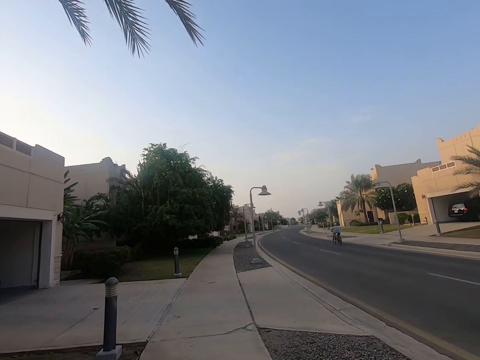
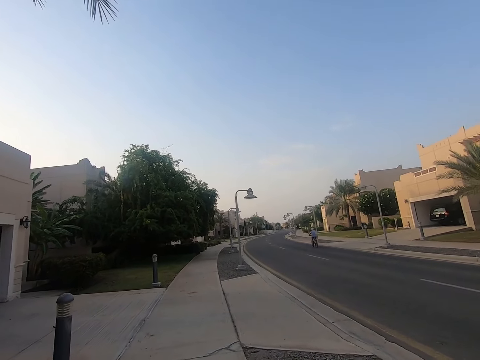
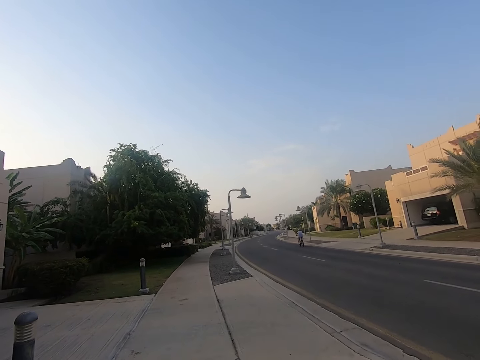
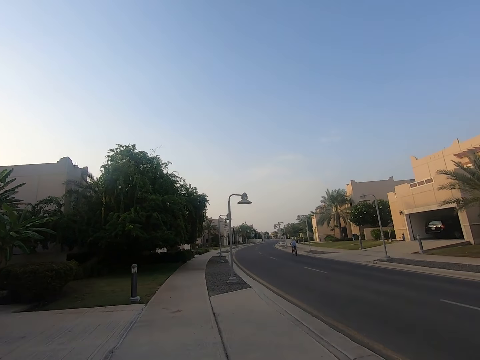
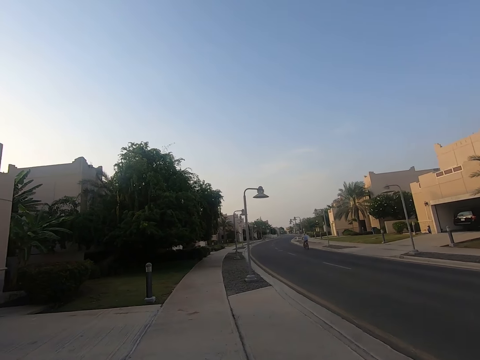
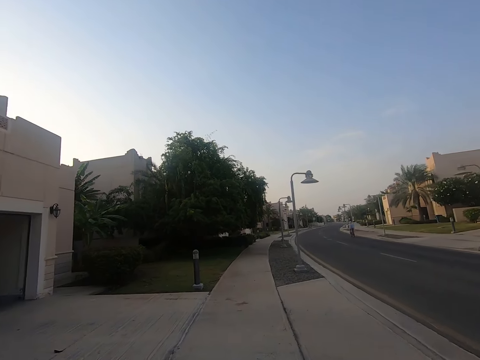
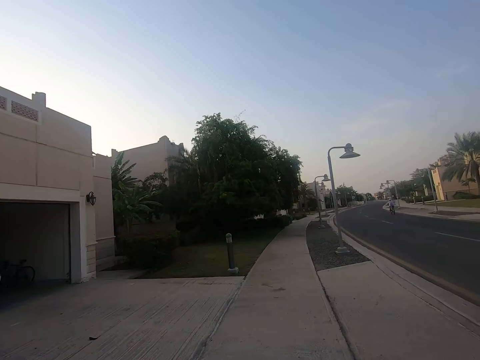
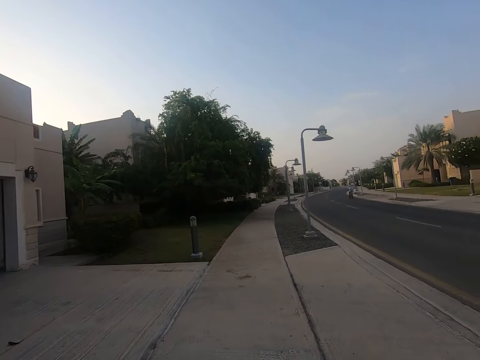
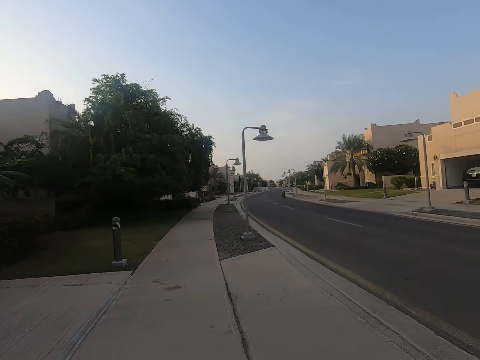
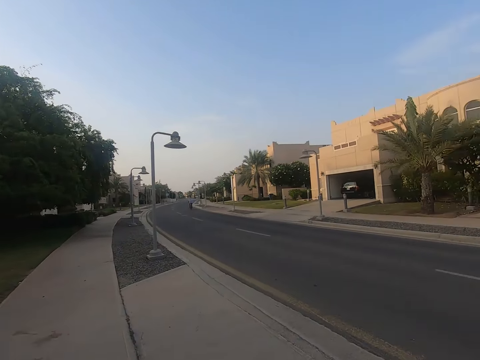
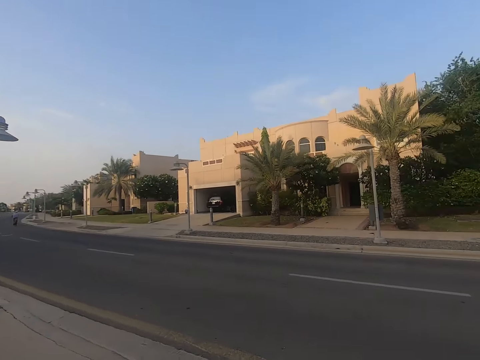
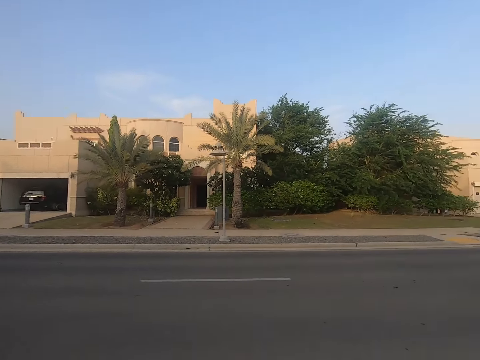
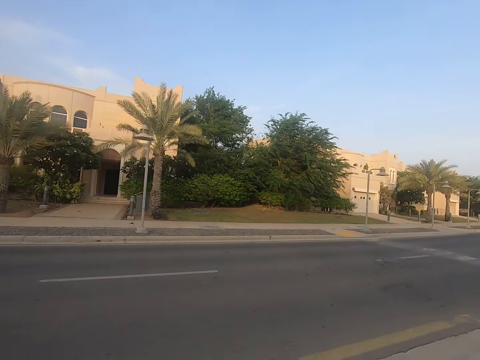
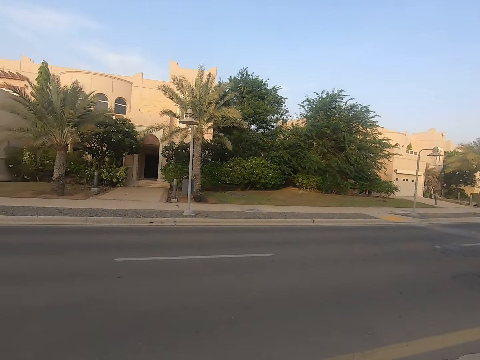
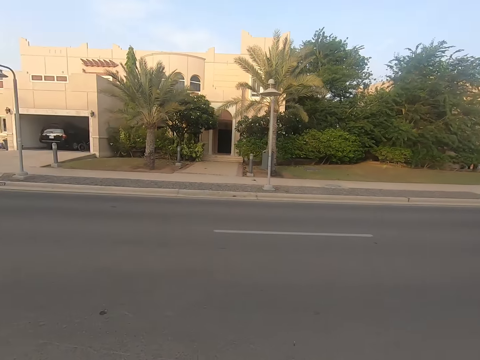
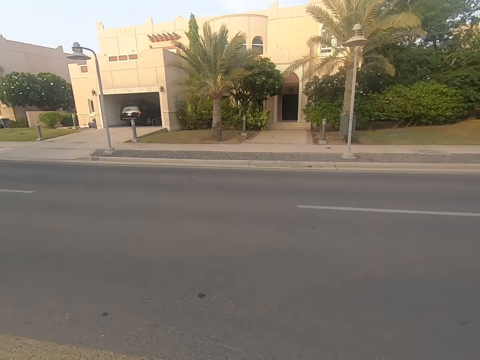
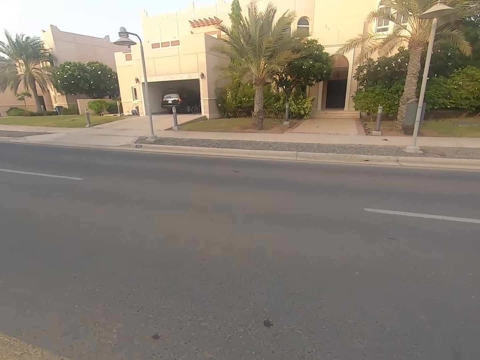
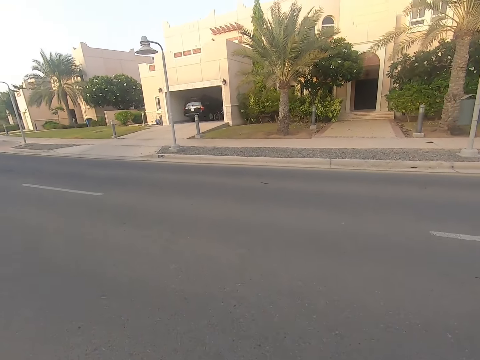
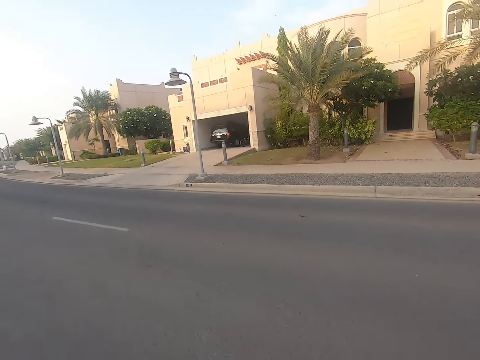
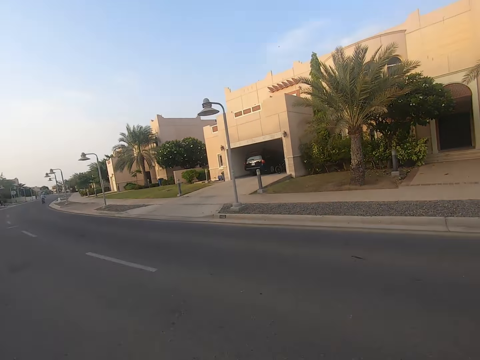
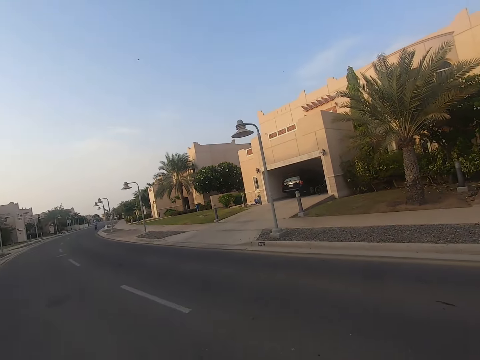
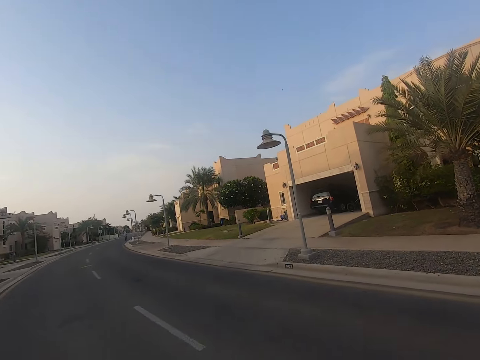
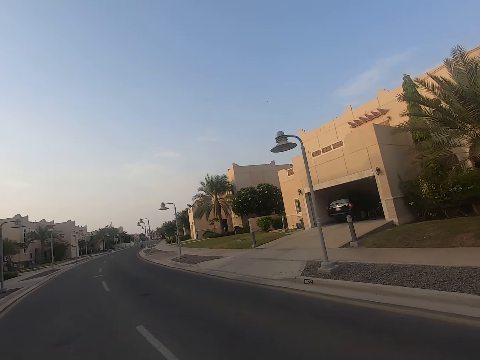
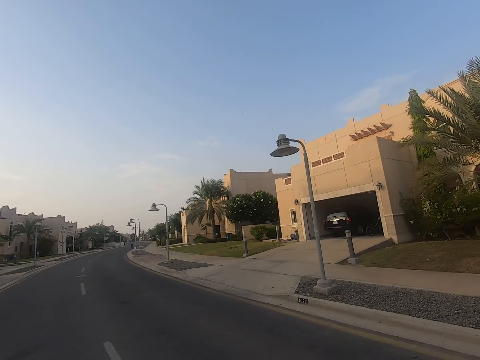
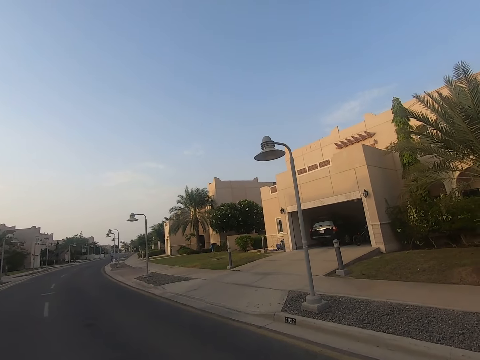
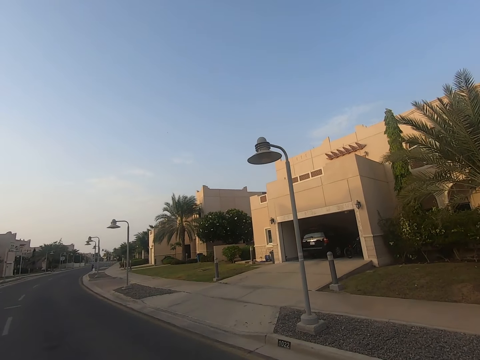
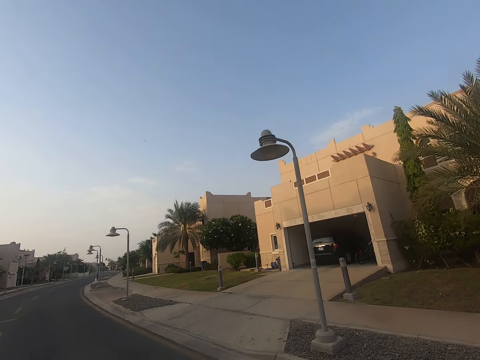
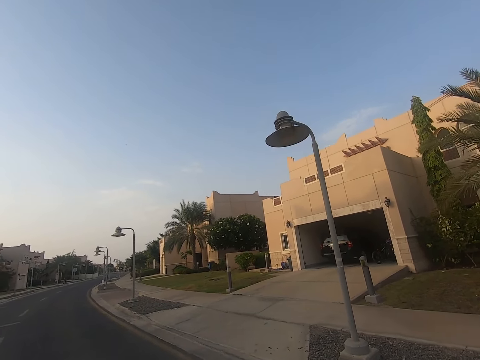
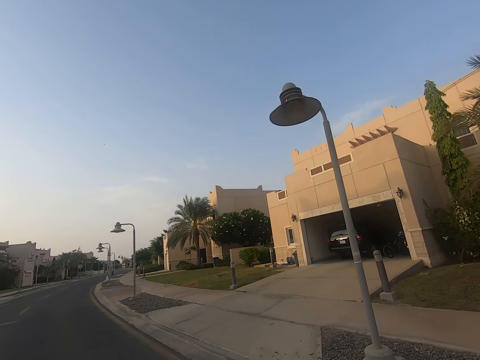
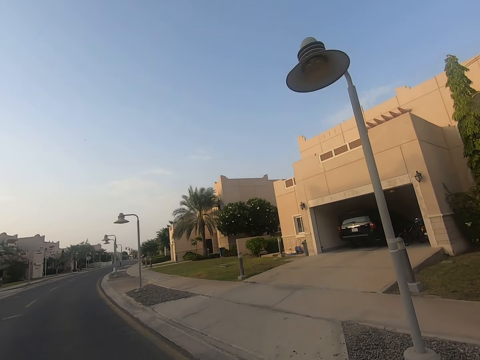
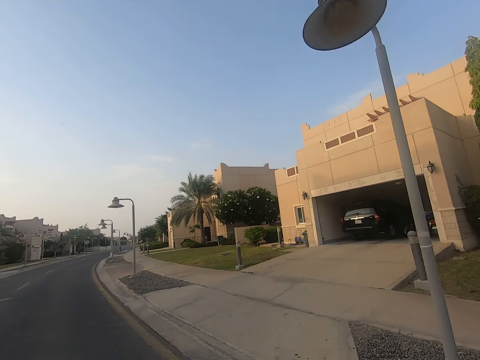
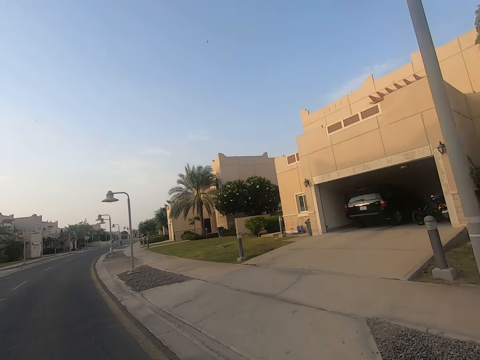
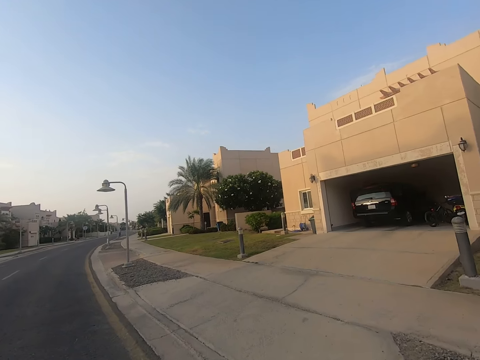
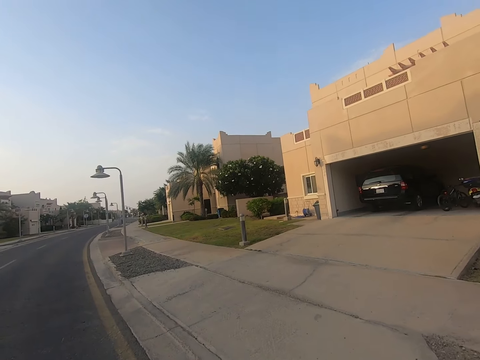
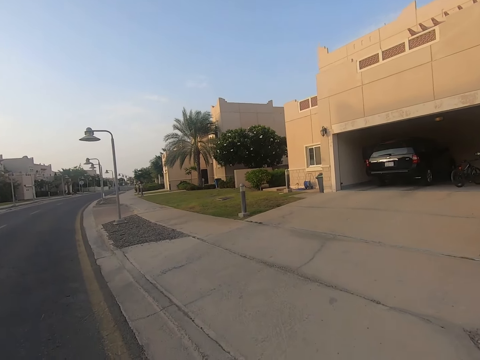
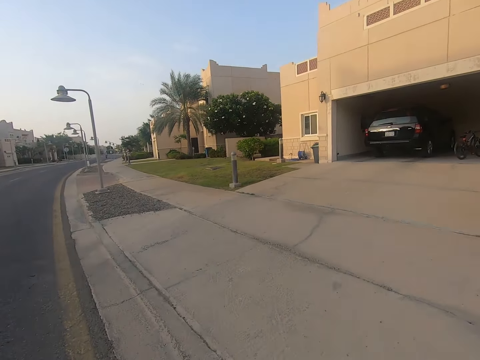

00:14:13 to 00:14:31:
The camera wearer walks on a pathway. They turn around. They cross the road to another sidewalk.

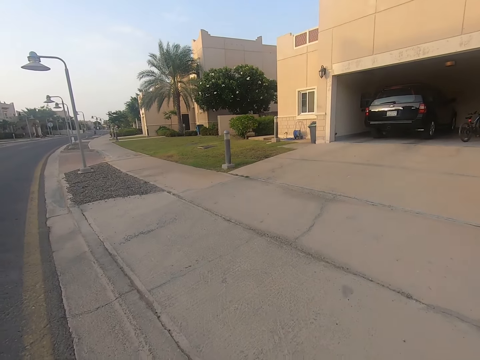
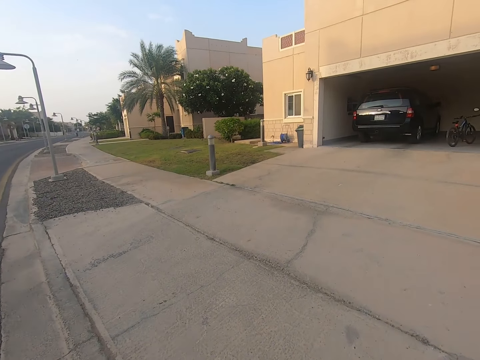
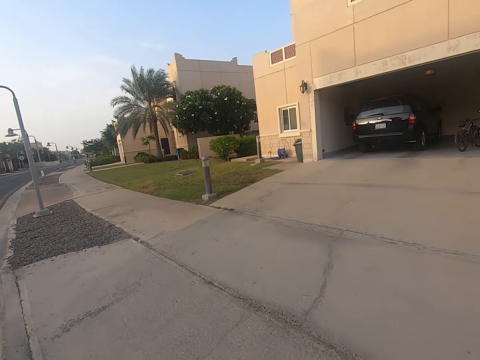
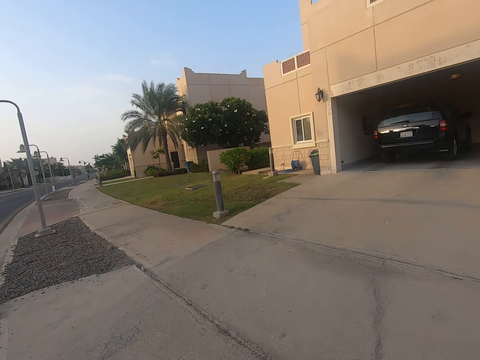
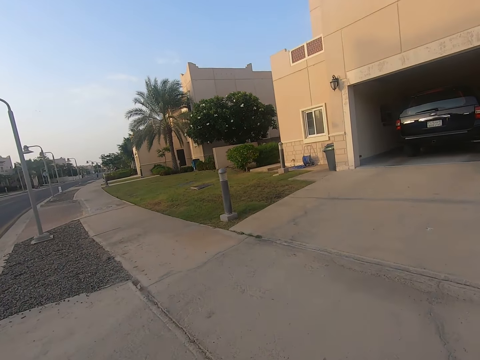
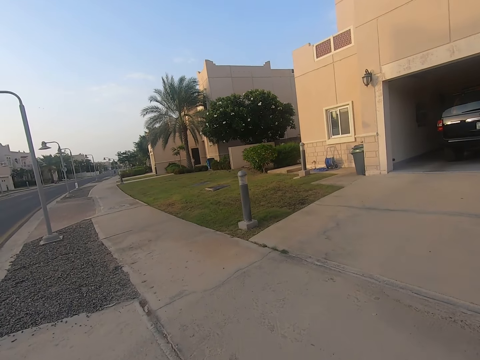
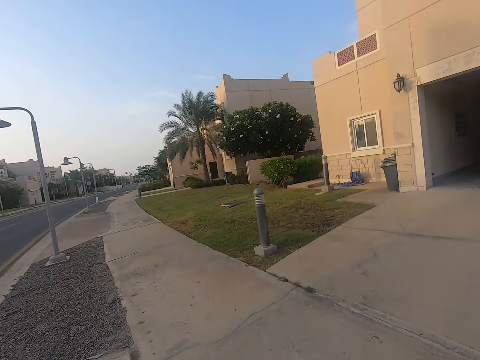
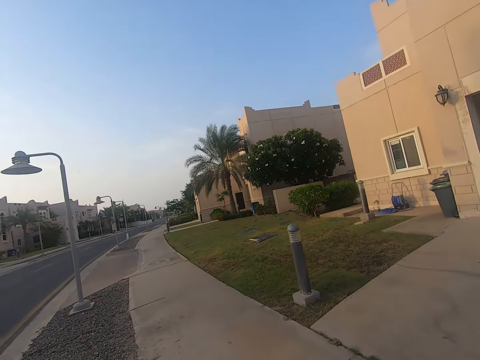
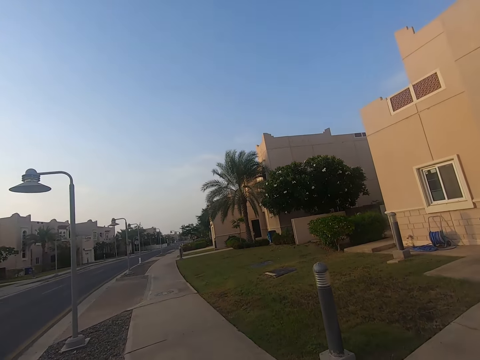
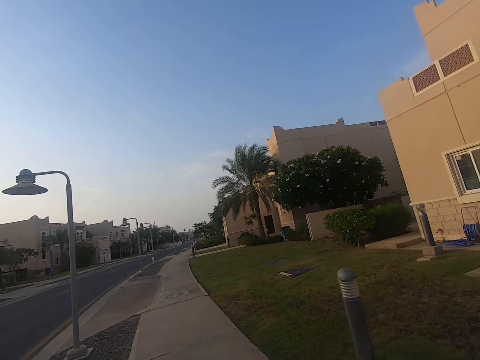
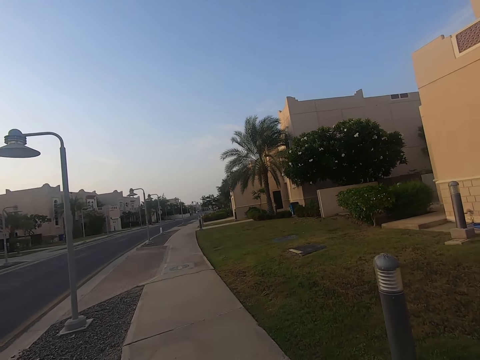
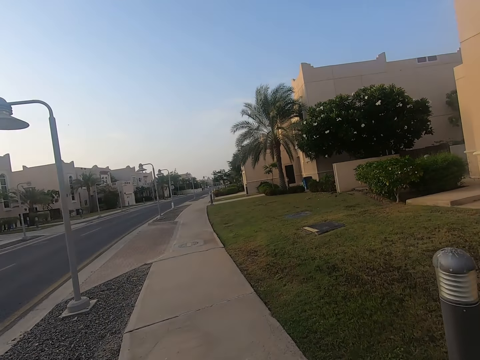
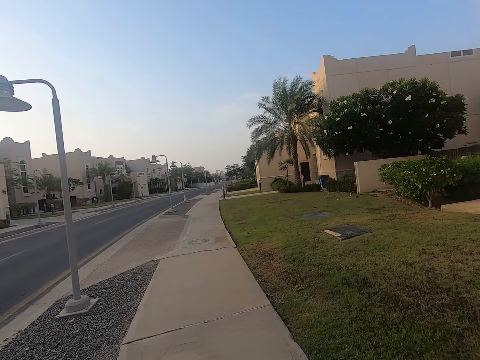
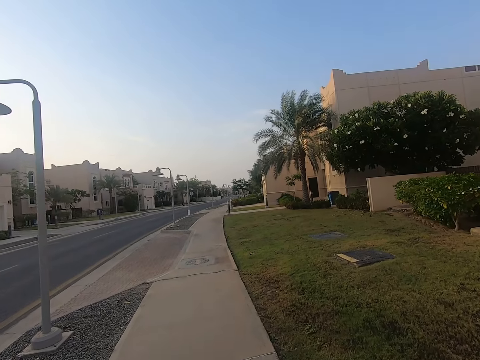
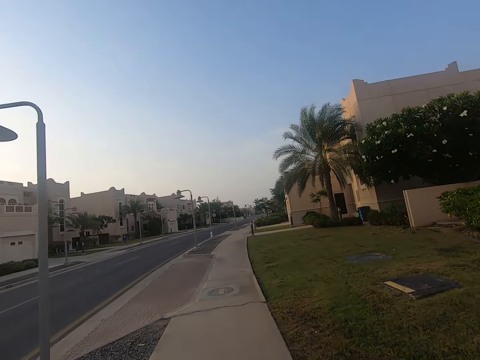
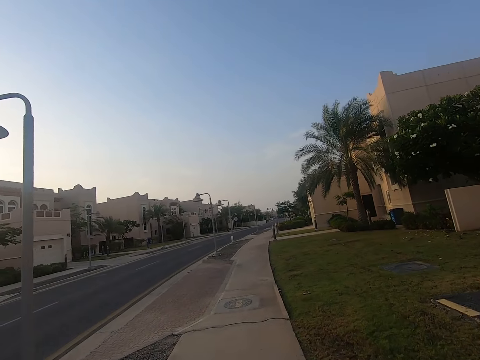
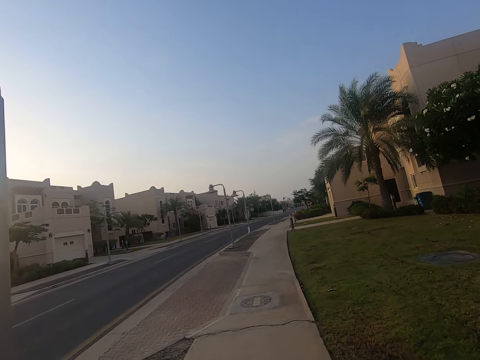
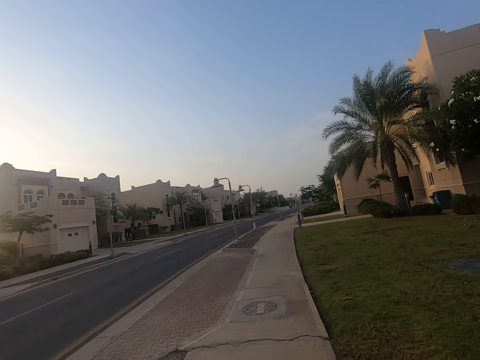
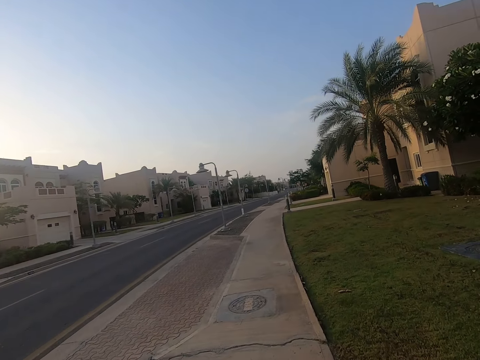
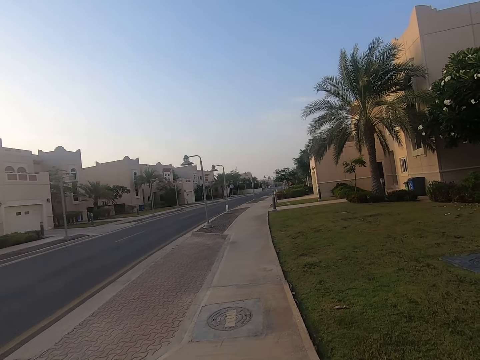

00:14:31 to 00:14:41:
The camera wearer walks on the sidewalk. They join a pathway on the right. They walk on the pathway.
